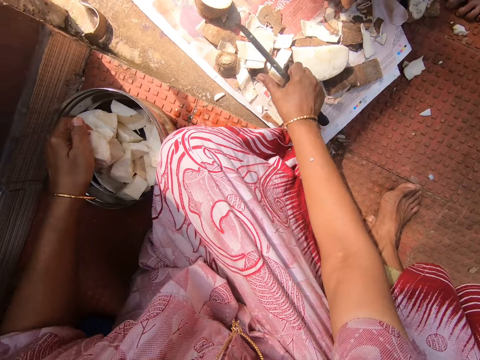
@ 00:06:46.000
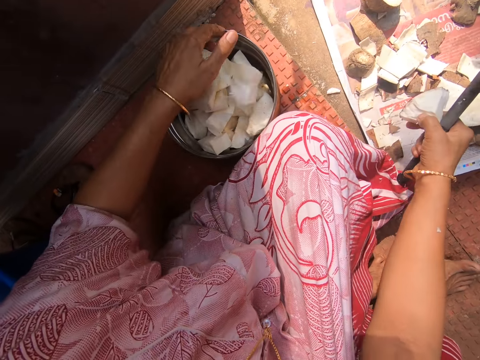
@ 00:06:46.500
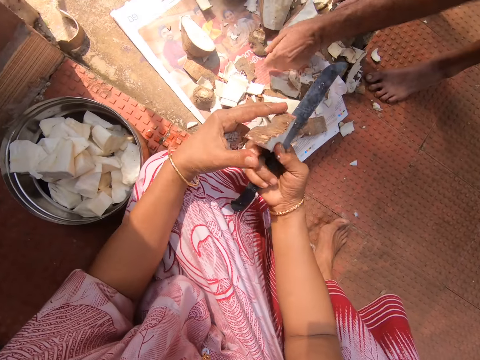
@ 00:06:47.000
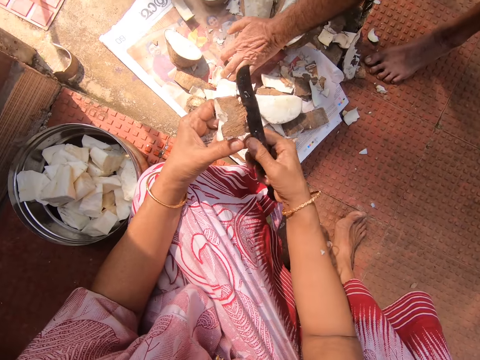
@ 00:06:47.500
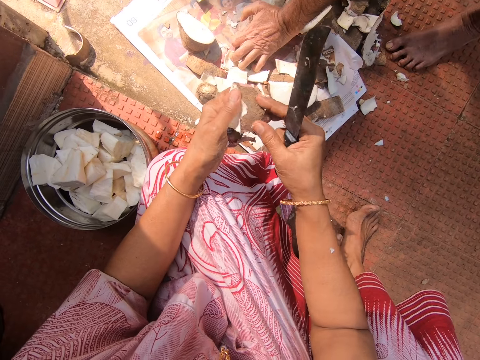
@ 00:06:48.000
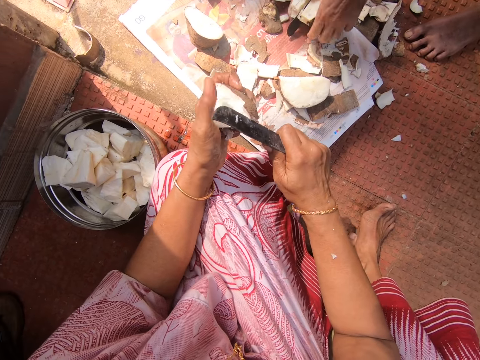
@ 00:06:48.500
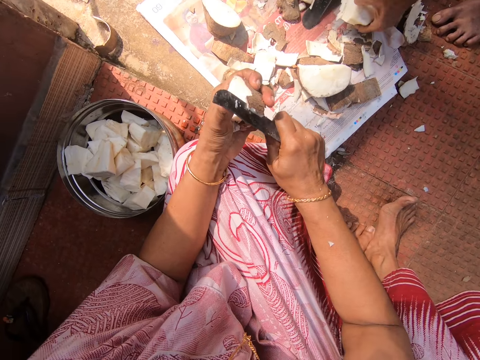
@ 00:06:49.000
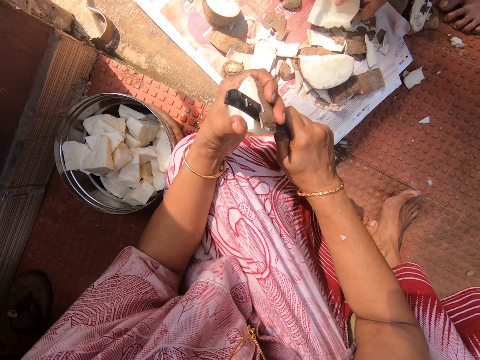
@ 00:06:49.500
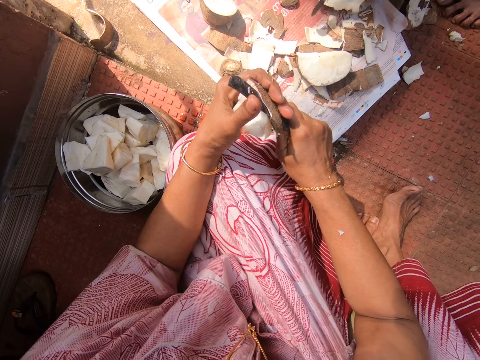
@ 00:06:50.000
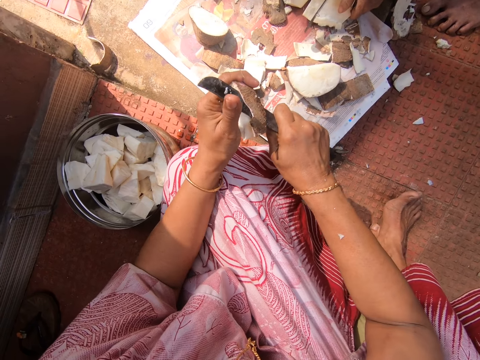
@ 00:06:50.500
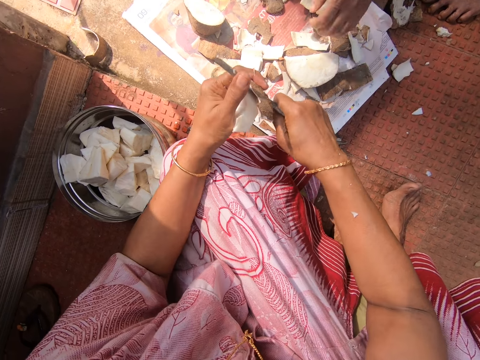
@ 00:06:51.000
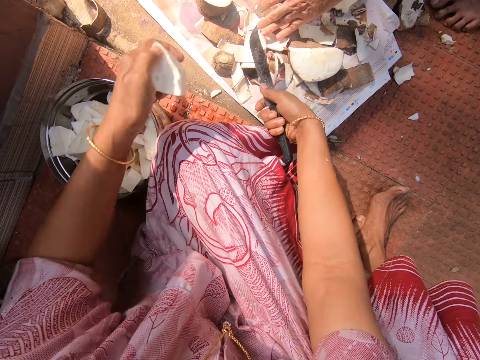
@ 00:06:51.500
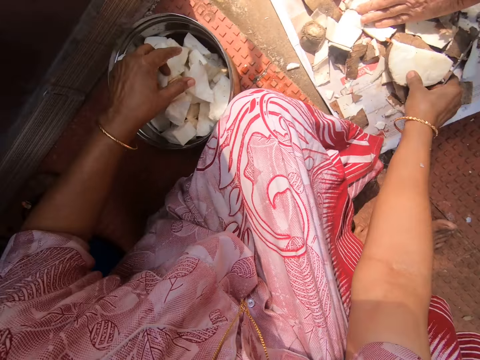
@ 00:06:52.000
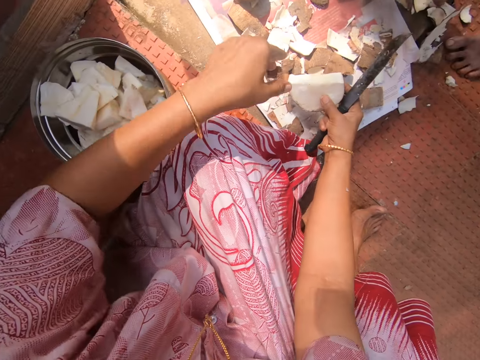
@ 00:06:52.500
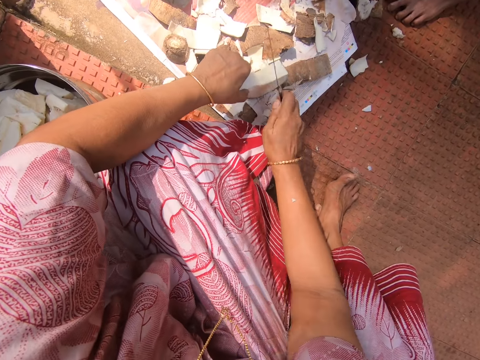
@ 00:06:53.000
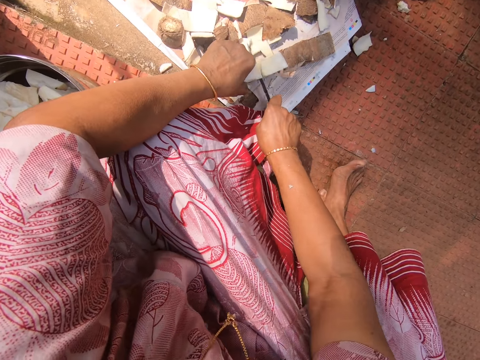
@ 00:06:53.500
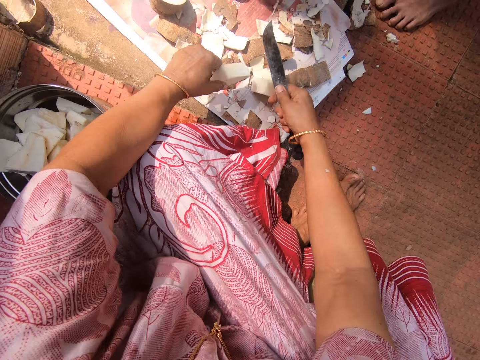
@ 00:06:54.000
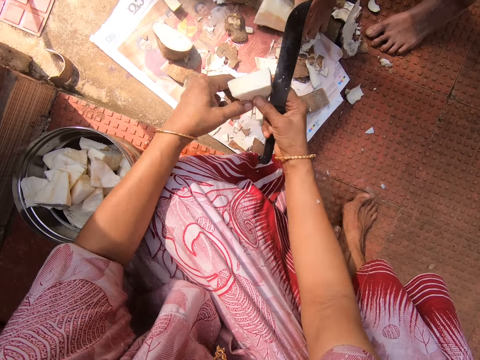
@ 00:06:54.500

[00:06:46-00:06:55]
The camera wearer puts the cassava or yam in the bucket. They pick another cassava from the floor. They hold the yam with both hands. They peel the yam. They put the cassava in the bucket, pick another cassava from the floor, hold the yam, and chop the yam.

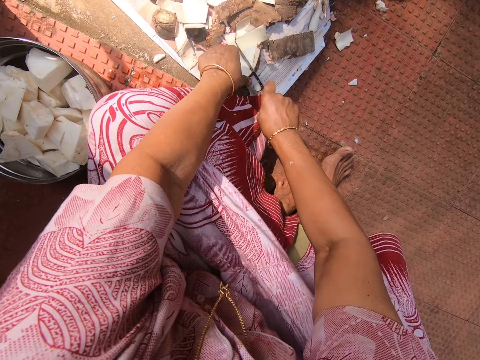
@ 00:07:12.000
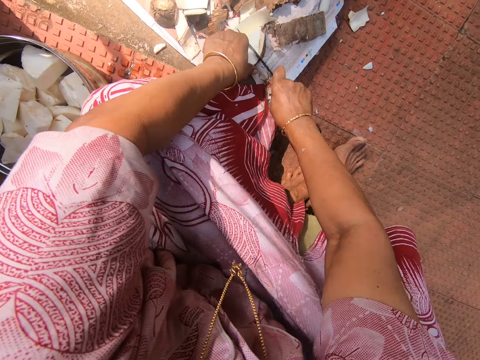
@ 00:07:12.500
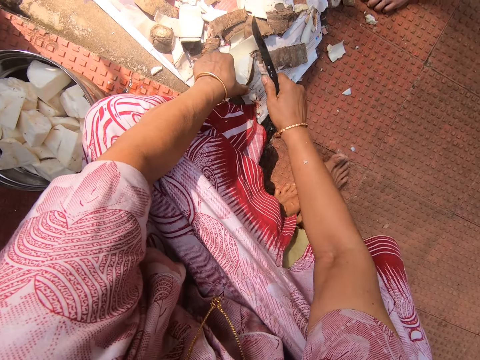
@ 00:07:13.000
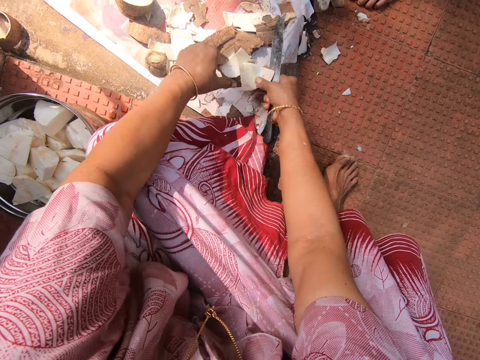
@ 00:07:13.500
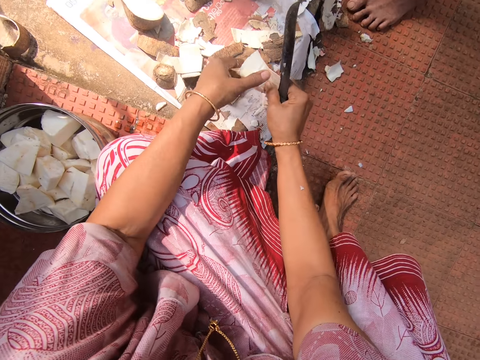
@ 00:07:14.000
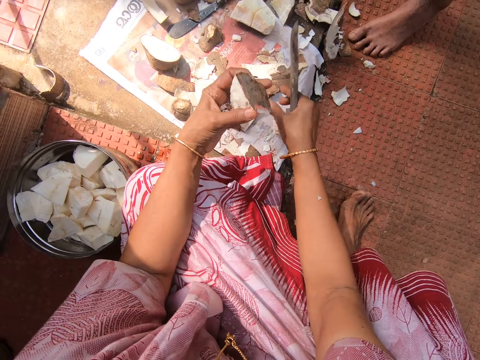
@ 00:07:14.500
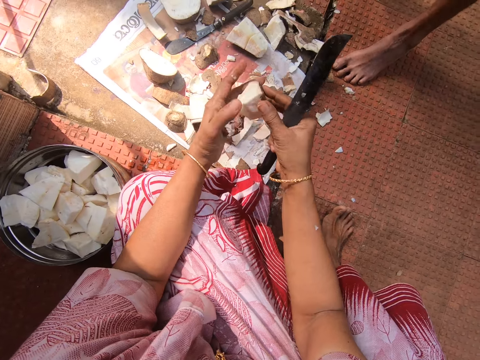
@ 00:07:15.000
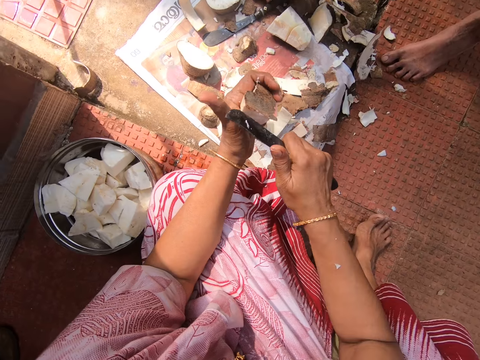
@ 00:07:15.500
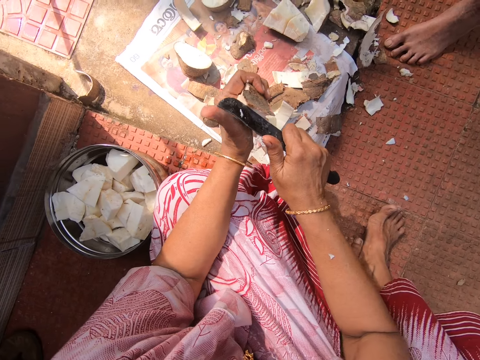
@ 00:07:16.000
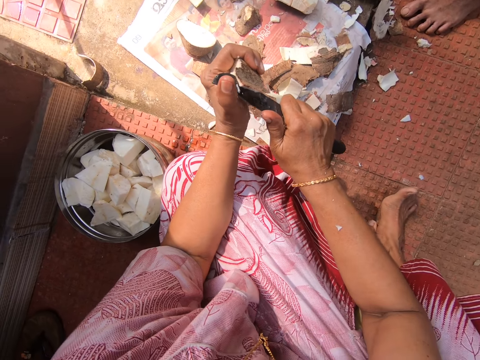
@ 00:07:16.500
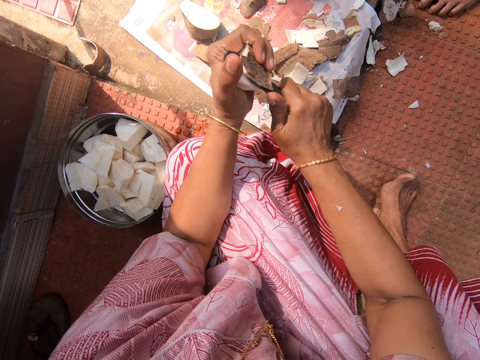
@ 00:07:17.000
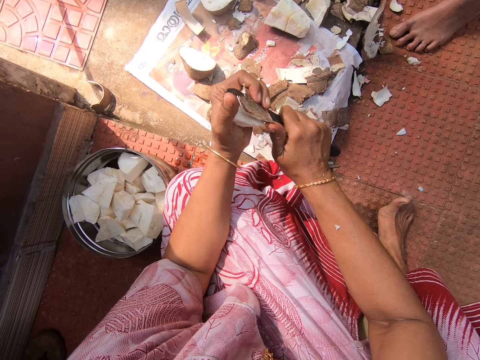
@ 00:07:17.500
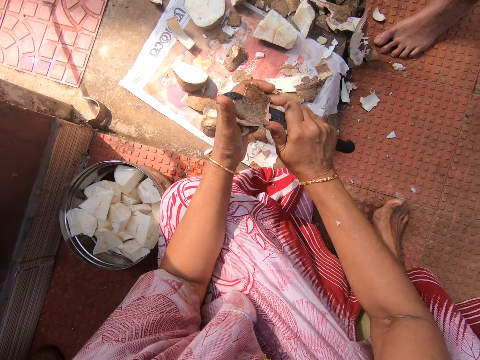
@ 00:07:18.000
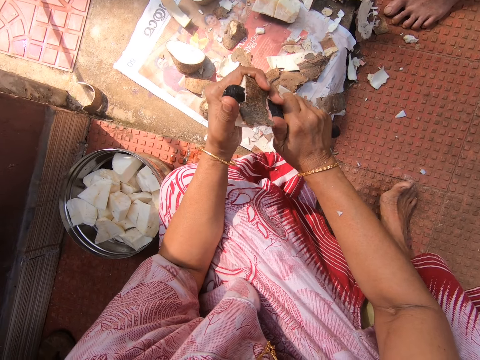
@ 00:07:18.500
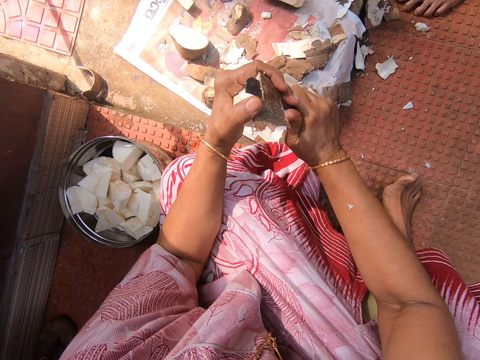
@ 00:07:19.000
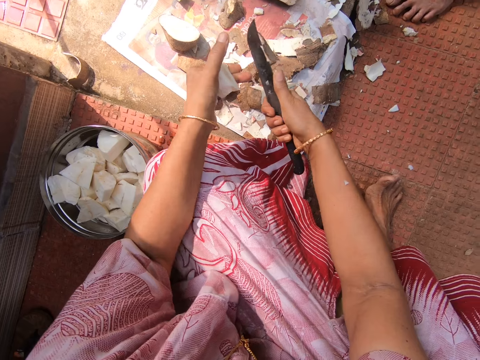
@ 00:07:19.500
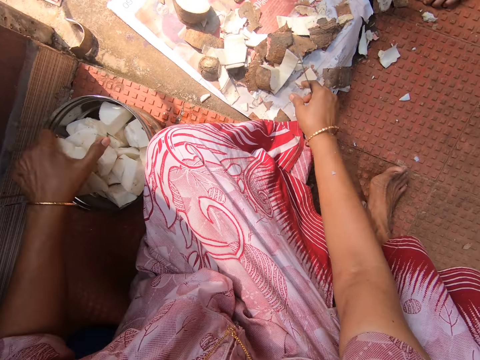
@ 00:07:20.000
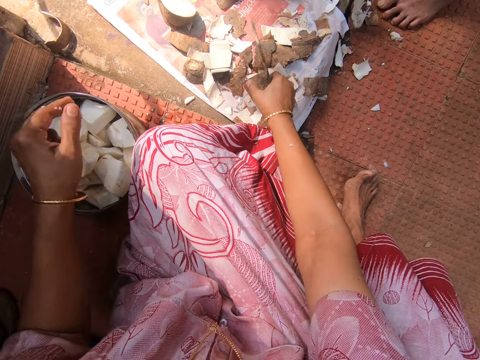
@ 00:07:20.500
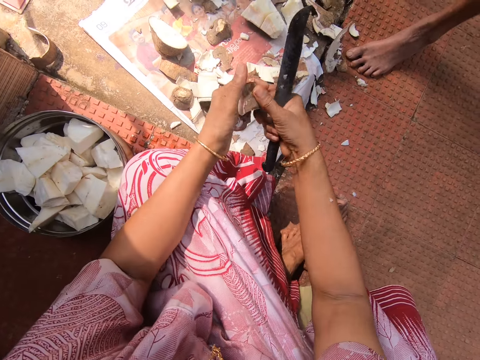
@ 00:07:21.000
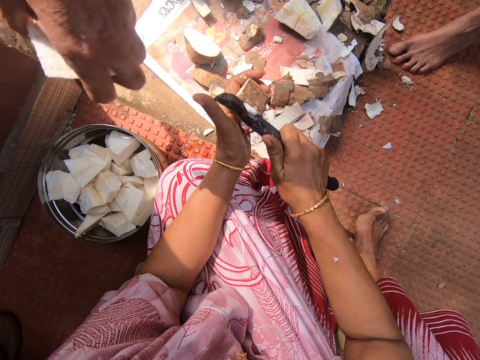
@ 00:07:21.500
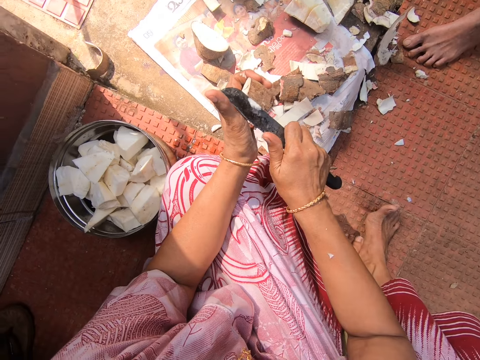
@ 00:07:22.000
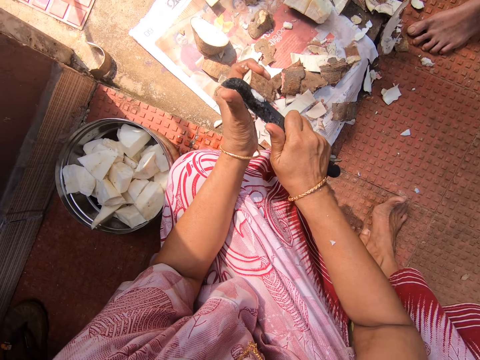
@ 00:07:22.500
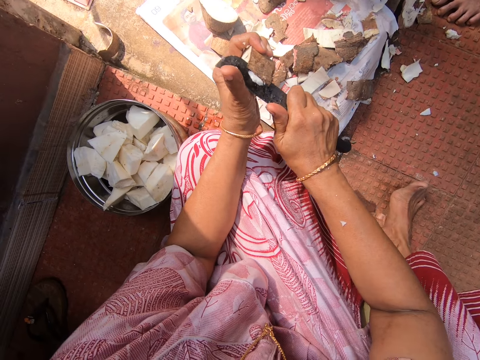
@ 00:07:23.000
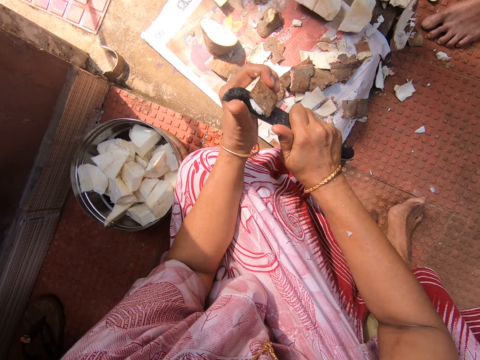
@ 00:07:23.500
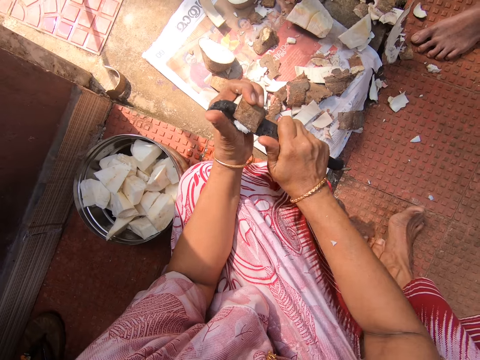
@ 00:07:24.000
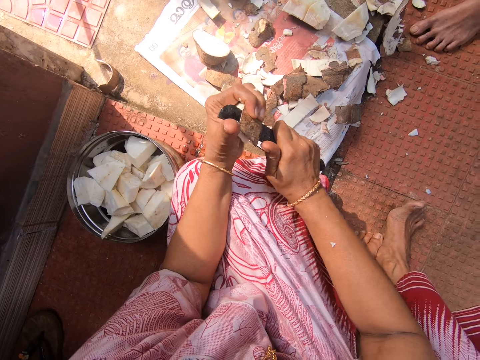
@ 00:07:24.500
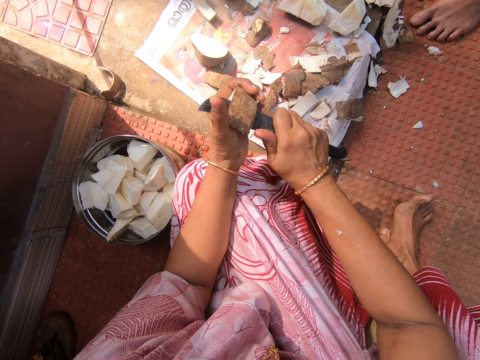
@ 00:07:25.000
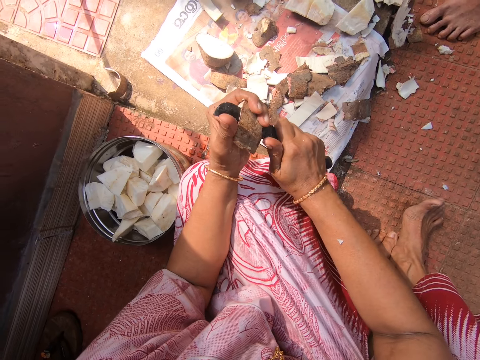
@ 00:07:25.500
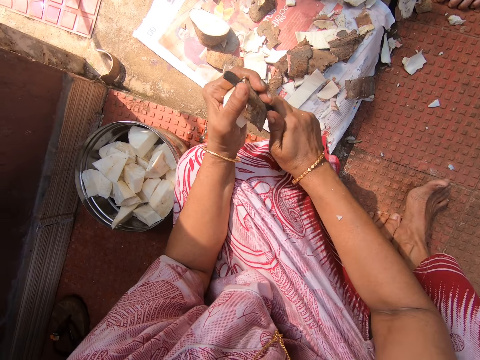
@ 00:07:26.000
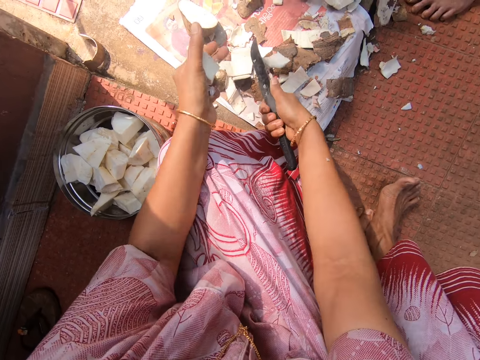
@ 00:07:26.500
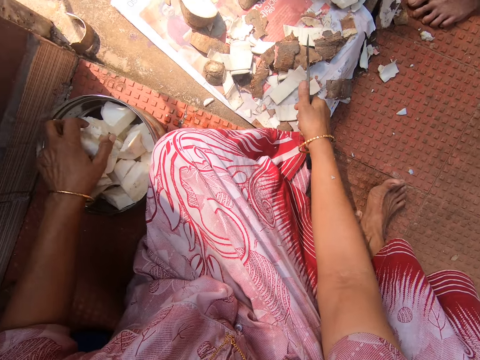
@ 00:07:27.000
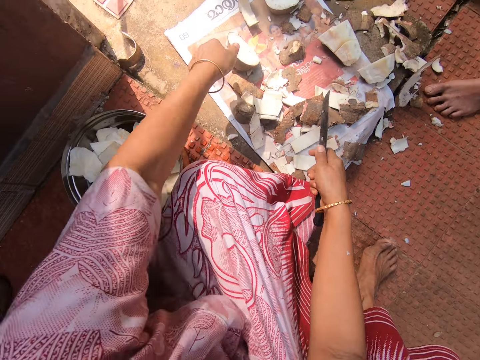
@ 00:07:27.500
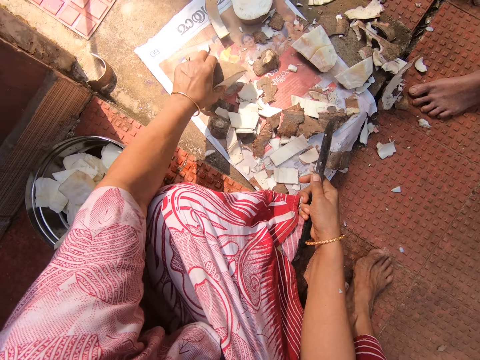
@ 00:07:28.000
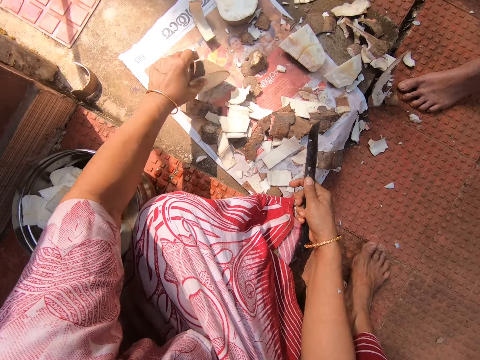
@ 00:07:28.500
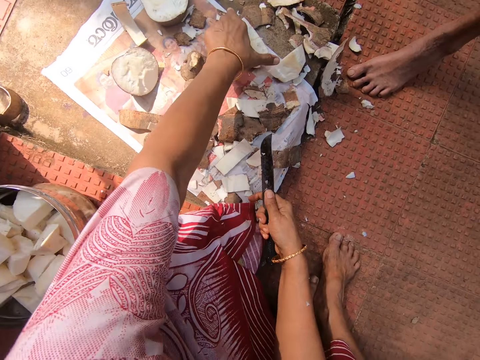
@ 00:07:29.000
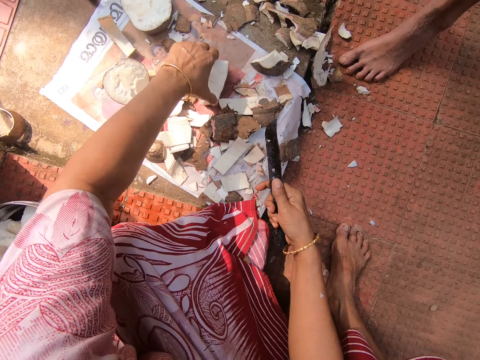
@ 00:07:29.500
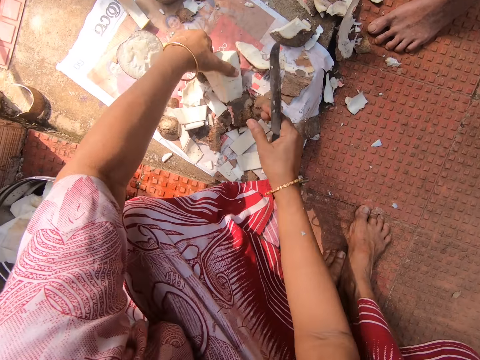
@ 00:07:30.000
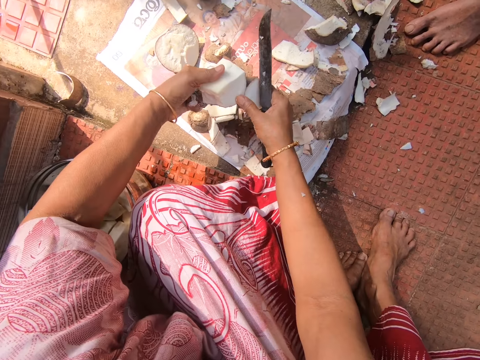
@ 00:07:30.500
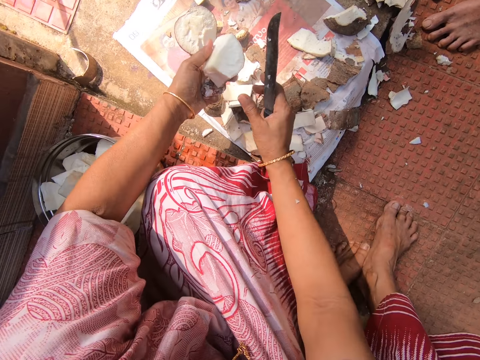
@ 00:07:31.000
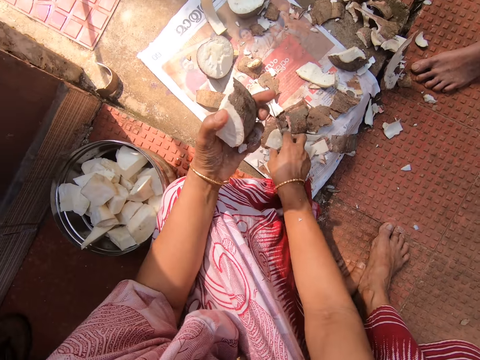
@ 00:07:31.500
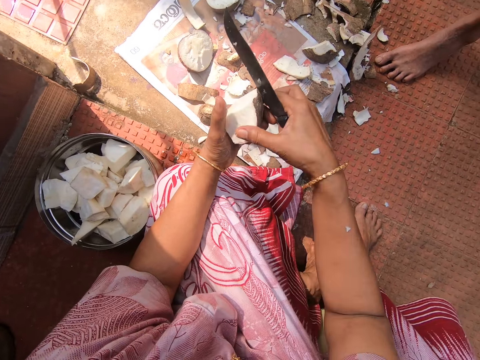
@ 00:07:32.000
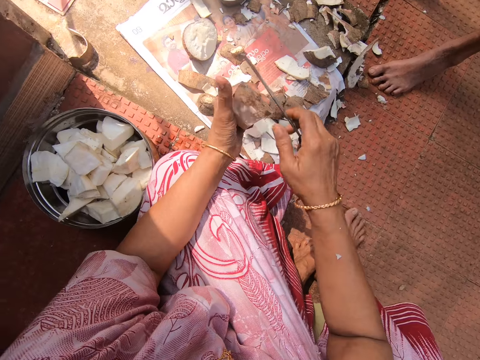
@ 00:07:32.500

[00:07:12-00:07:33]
The camera wearer chops the yam or cassava. They separate the yam. They peel the piece of the yam with the hand. They drop the skin. They peel the yam. They put the cassava in the bucket. They pick another cassava from the floor. They peel the yam. They put the cassava in the bucket. They pick another cassava from the floor. They hold another yam. They peel the yam with the hand.
